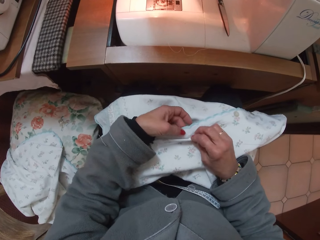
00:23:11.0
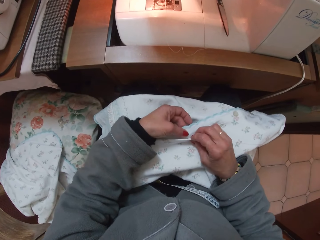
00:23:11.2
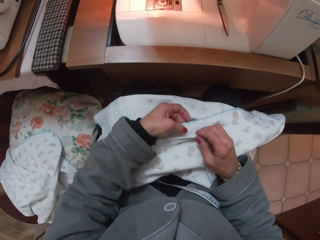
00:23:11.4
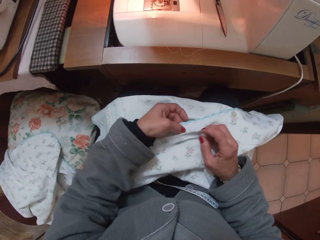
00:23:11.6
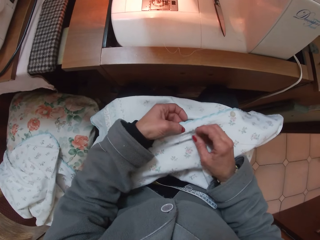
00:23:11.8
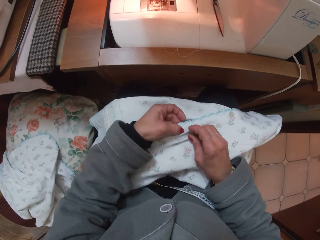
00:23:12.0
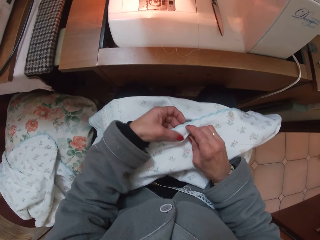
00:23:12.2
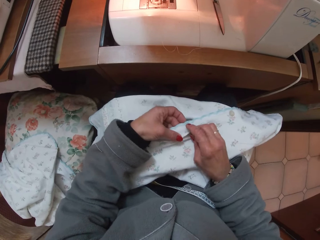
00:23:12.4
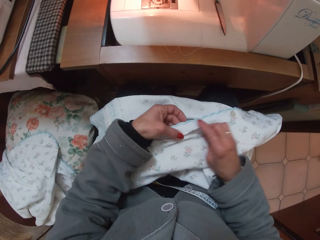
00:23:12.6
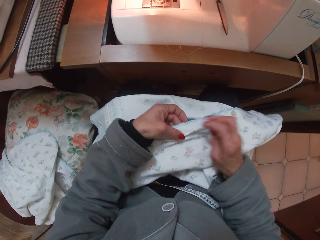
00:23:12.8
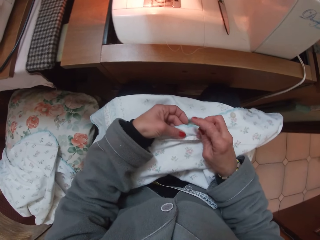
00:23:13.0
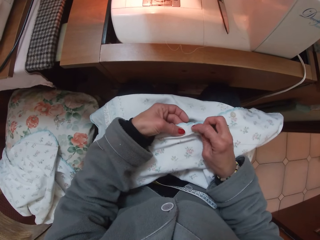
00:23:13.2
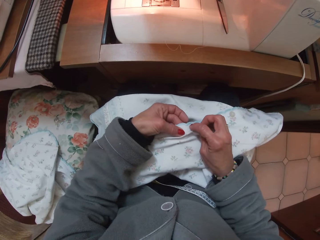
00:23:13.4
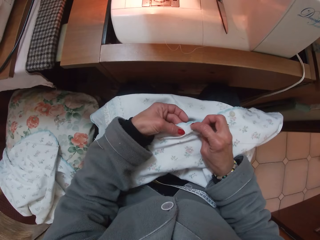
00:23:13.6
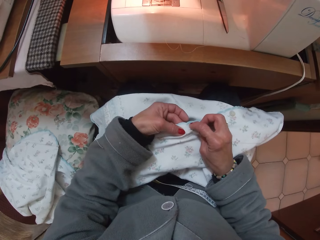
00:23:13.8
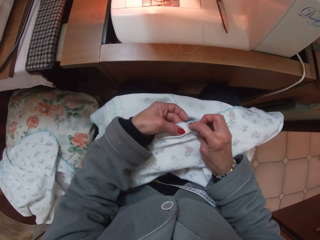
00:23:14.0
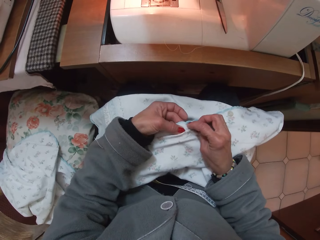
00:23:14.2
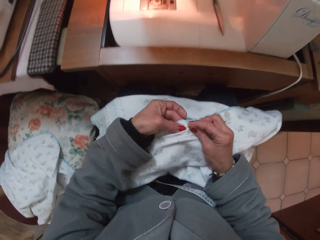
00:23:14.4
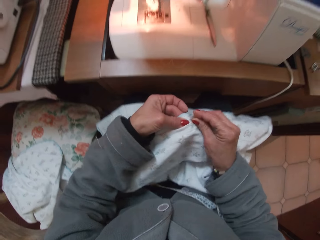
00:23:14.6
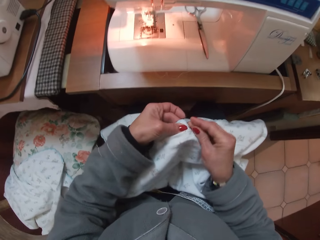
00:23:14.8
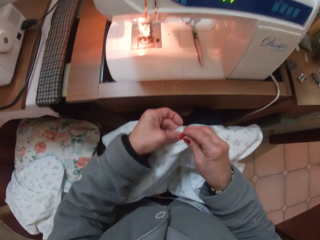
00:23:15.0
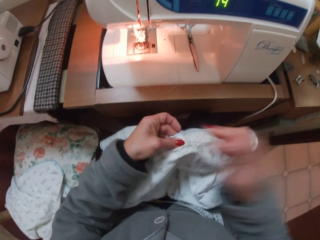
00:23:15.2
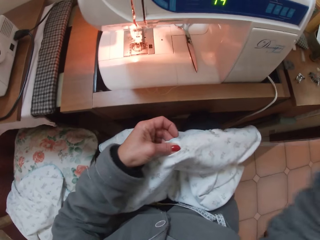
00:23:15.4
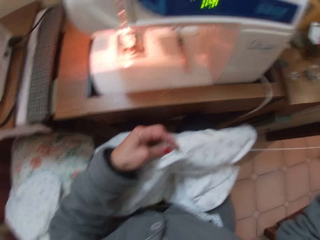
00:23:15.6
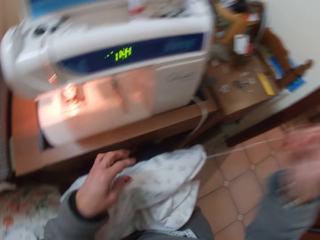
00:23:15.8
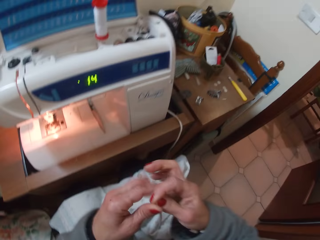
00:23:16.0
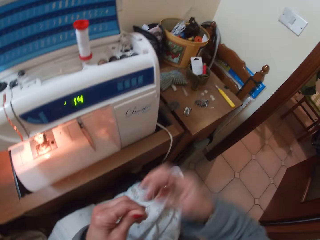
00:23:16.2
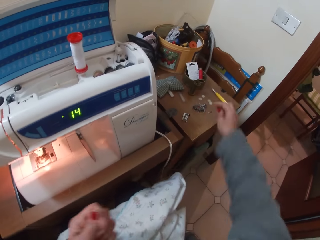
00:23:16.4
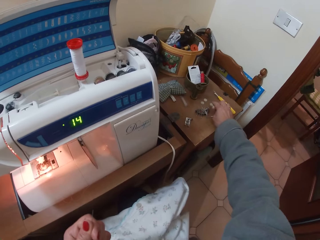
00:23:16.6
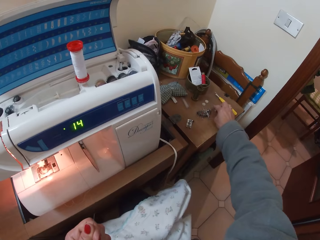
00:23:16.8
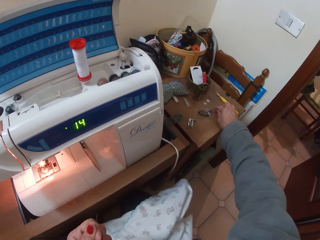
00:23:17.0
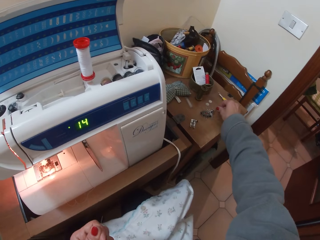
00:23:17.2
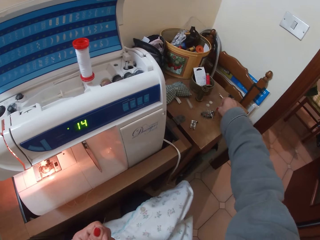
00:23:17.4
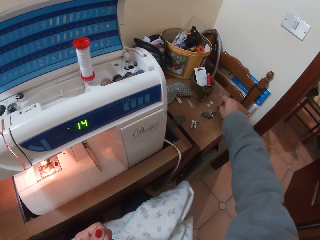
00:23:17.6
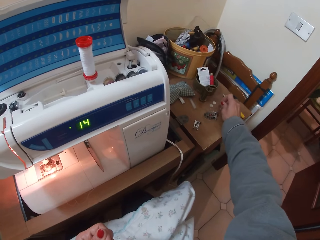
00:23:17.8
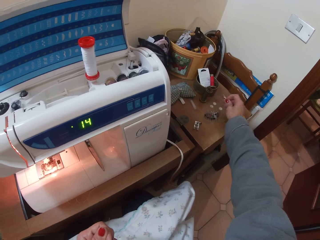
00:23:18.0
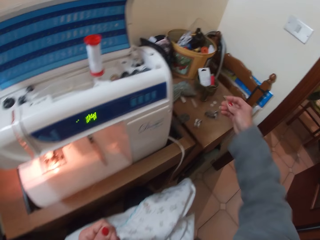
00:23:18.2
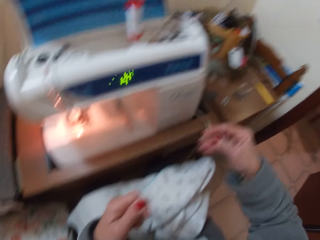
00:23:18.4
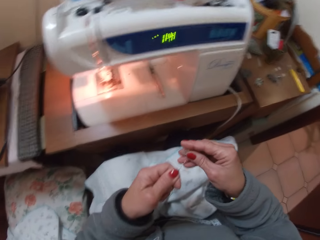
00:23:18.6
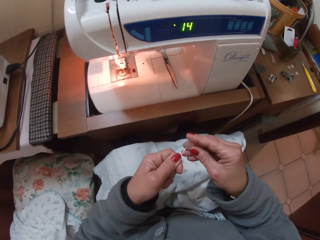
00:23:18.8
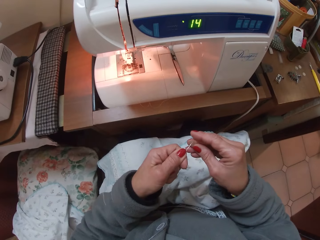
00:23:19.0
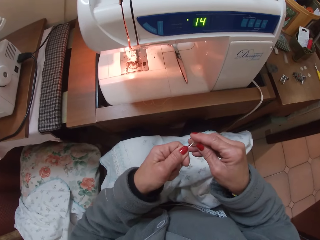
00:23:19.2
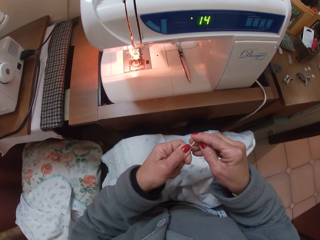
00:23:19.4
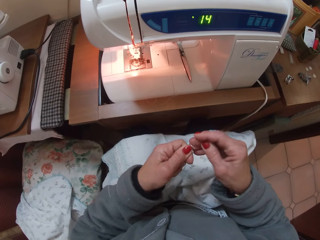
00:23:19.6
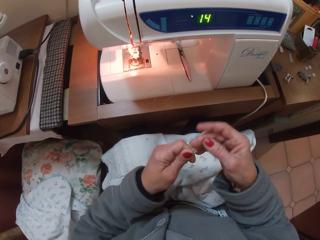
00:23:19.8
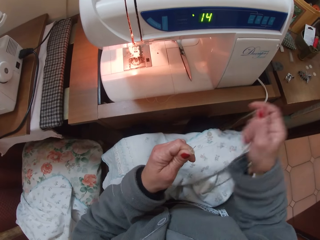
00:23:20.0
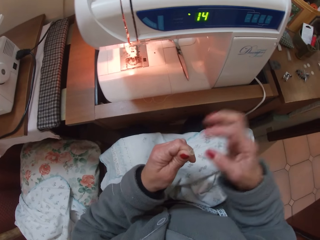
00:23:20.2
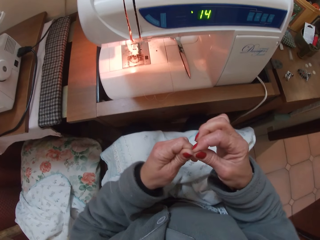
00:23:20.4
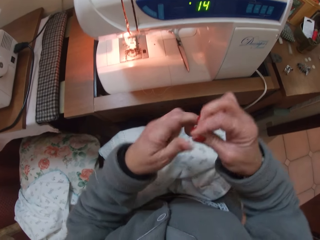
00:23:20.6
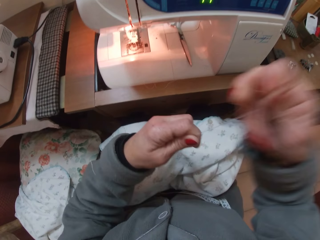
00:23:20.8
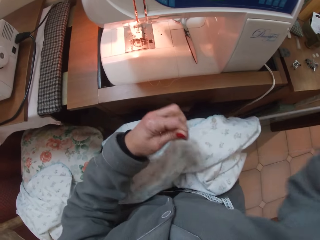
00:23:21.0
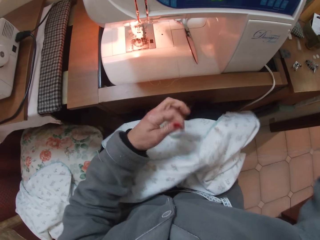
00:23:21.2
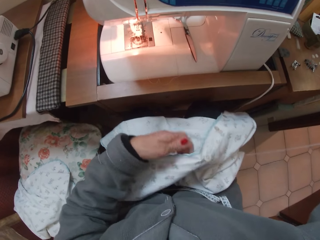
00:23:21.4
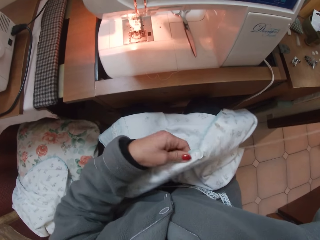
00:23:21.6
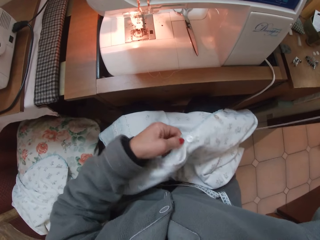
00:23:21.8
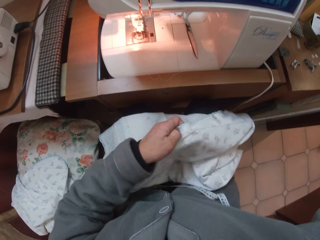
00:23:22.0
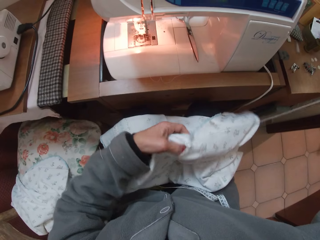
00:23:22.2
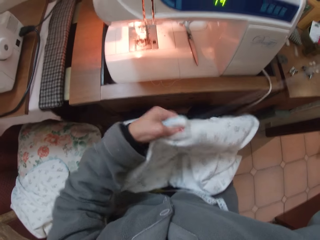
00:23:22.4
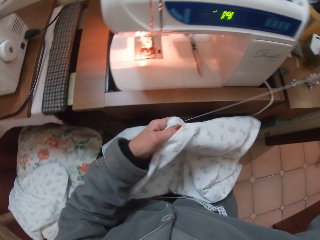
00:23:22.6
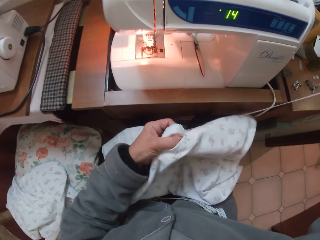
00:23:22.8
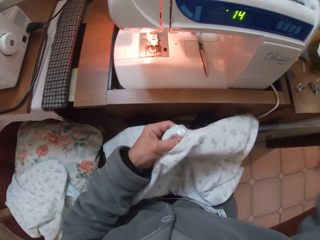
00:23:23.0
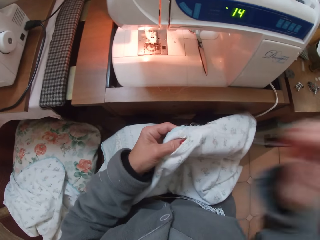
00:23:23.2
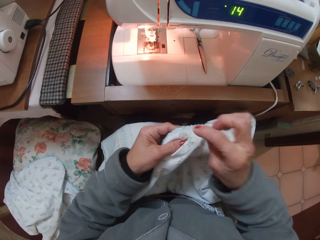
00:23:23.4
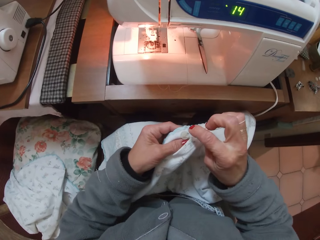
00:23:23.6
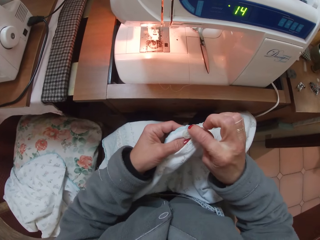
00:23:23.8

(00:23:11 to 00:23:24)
The camera wearer holds the hem of the cloth with both hands. She holds the needle with her right hand. She removes the needle from the cloth with her right hand. She places the needle back on the cloth with her right hand. She raises the cloth with both hands. She stitches the cloth with a thread. She pulls the thread with the needle away from the cloth with her right hand. She turns her head to the right. She passes the needle in her right hand to her left hand. She picks up a button from the sewing machine table with her right hand. She passes the needle in her left hand through the hole in the button in her right hand. She removes her right hand from the button. She pulls the needle and thread through the button hole with her right hand. She pulls the button into the cloth. She holds the cloth with her left hand.

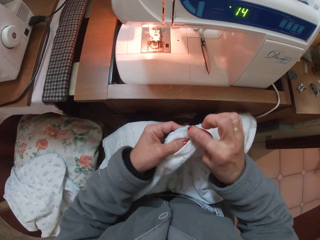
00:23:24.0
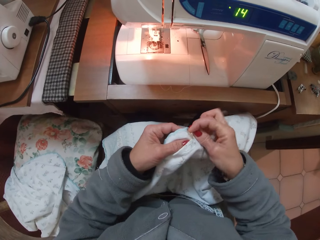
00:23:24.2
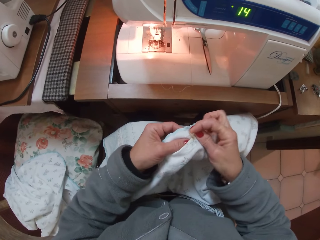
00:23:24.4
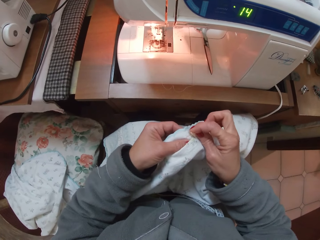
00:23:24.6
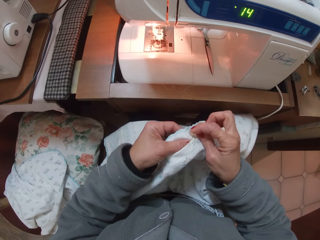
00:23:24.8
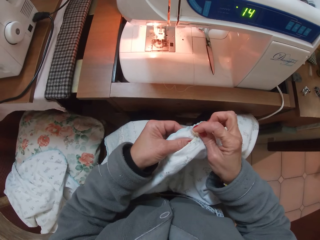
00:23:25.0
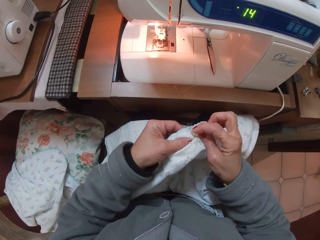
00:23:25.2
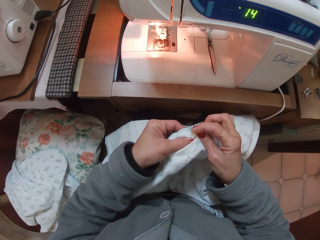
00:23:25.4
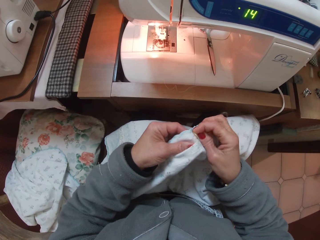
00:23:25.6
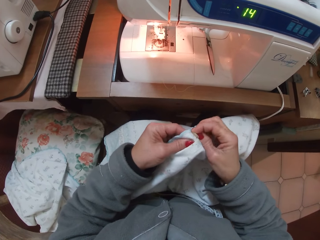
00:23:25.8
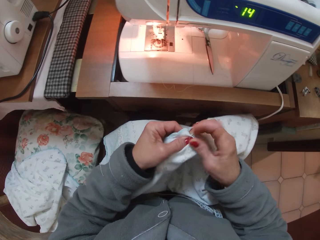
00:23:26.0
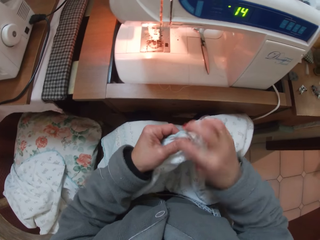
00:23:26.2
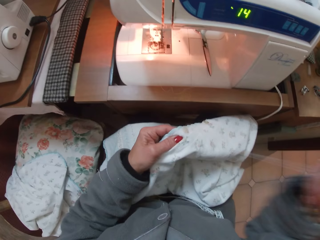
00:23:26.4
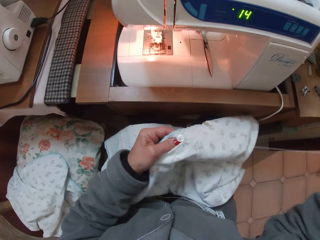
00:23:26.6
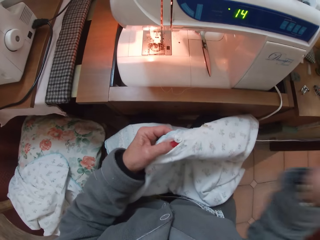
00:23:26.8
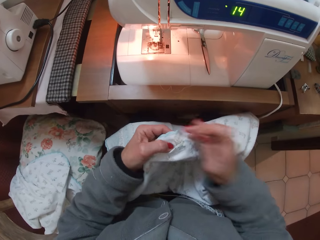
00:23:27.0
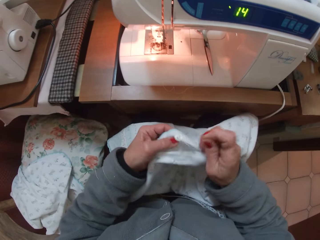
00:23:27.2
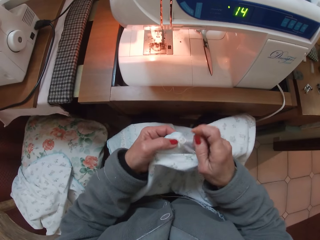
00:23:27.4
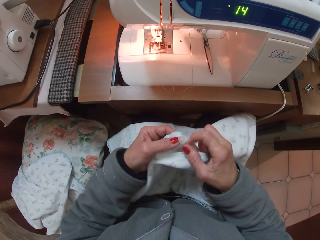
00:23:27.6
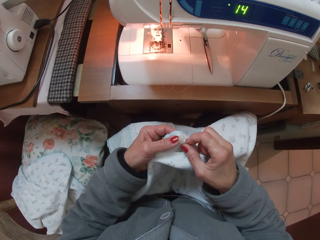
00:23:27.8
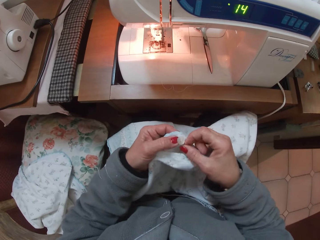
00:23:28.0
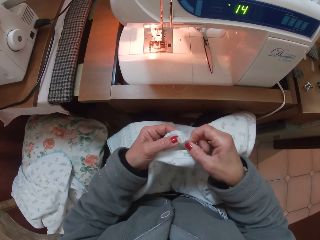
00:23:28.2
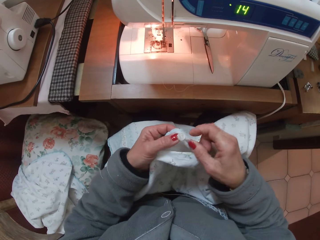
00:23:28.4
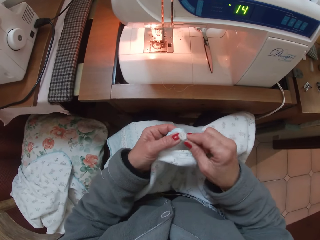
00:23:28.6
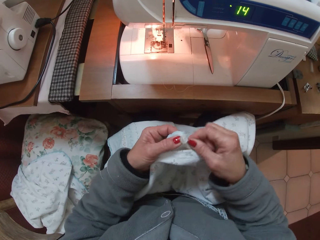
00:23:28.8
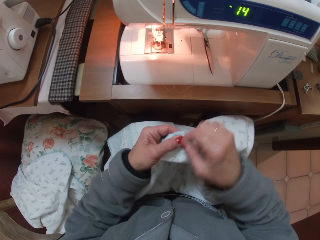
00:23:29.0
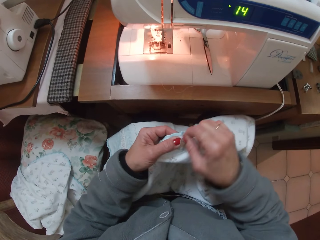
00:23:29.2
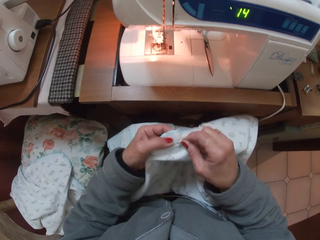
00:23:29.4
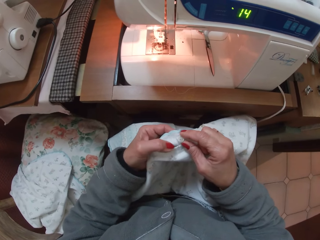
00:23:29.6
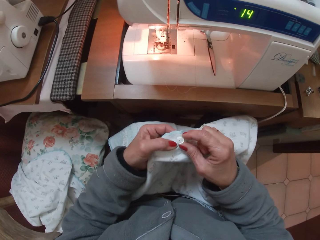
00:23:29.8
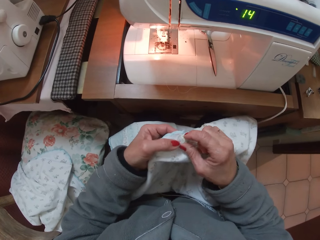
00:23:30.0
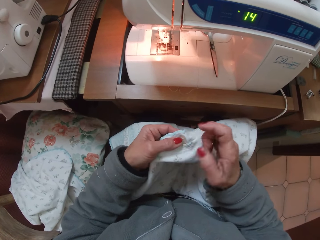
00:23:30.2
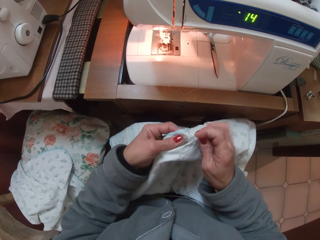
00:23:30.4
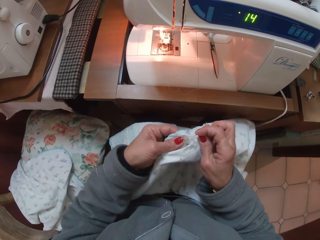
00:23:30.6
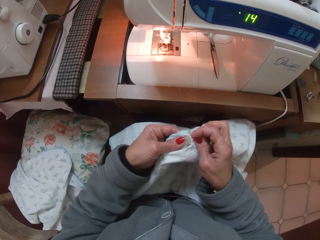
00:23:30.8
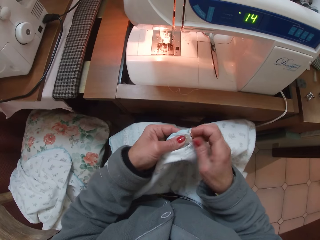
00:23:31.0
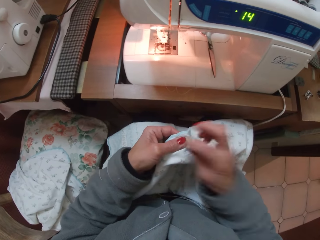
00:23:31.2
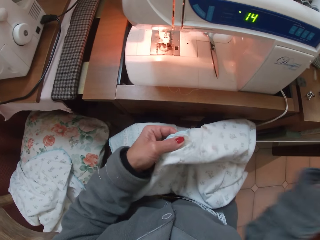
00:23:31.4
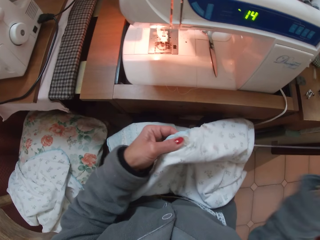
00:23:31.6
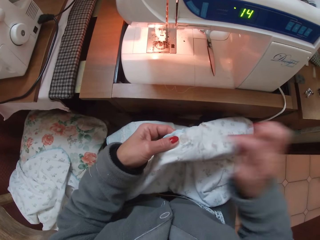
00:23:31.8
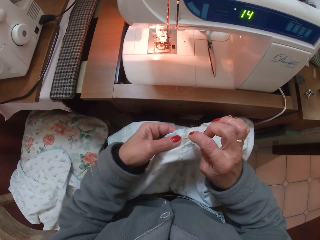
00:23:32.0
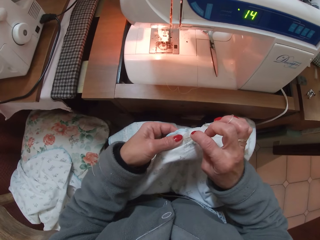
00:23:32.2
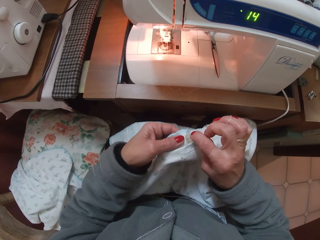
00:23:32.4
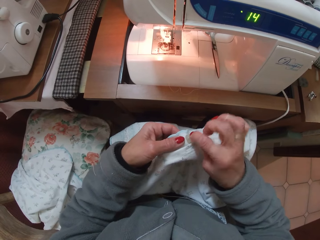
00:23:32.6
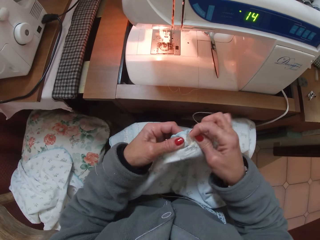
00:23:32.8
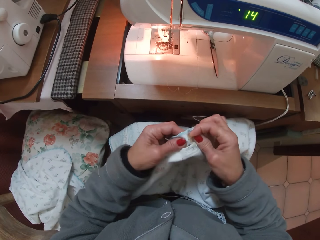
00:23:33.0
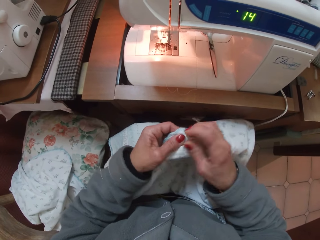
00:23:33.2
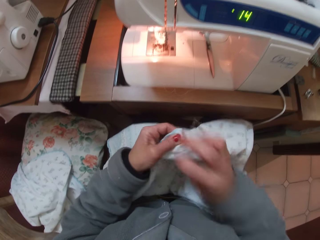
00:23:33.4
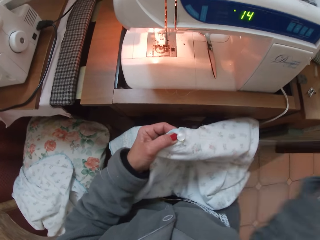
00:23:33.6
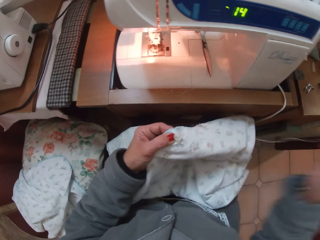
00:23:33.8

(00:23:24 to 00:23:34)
The camera wearer sews the button to the cloth with her right hand. She pulls the needle and the thread with her right hand. She holds the cloth with her right hand. She winds the thread around the button, at the back of the button, with her right hand. She holds the button down with her left thumb. She passes the needle and thread through the cloth and button with her right hand. She pulls the needle and thread away from the cloth with her right hand. She stitches the button on the cloth. She passes the needle and thread through the cloth and button with her right hand. She pulls the needle and thread away from the cloth with her right hand.
